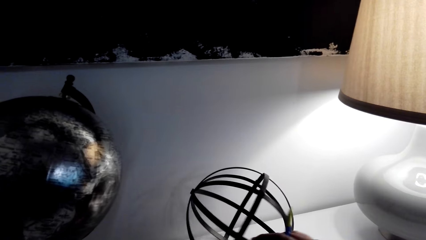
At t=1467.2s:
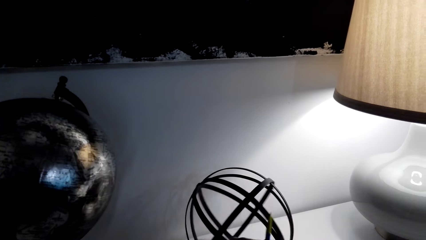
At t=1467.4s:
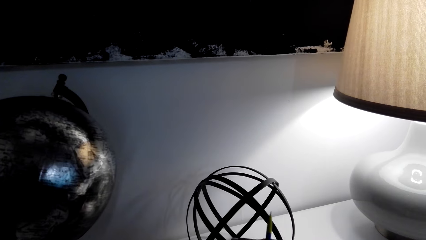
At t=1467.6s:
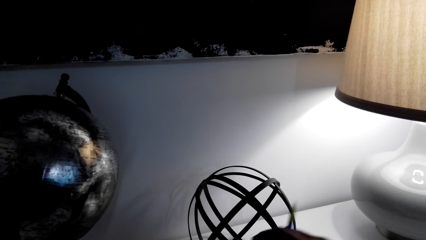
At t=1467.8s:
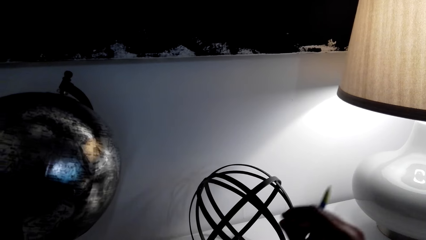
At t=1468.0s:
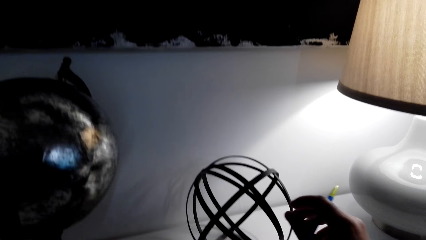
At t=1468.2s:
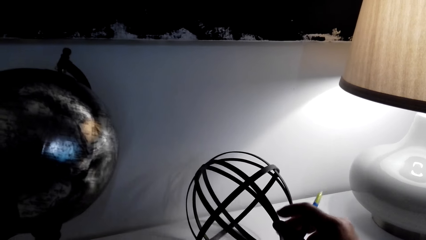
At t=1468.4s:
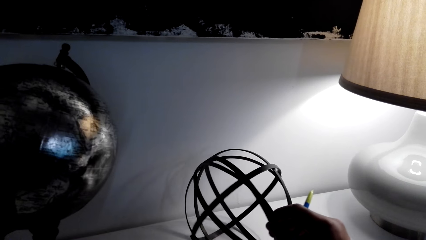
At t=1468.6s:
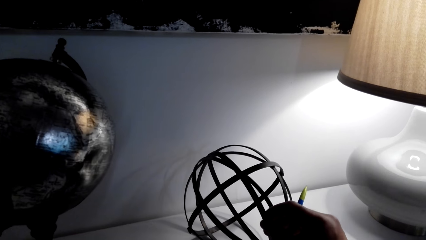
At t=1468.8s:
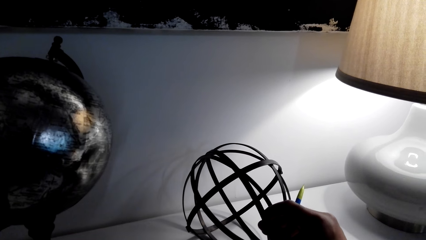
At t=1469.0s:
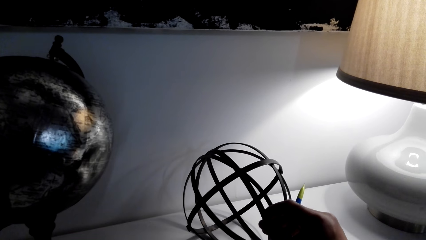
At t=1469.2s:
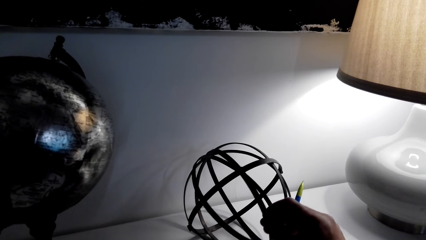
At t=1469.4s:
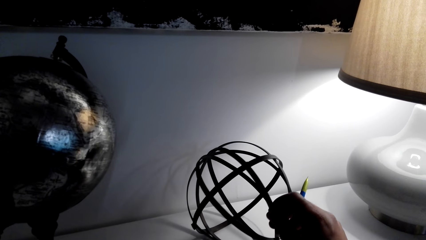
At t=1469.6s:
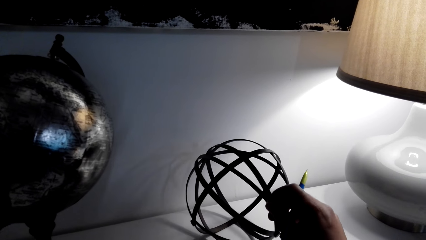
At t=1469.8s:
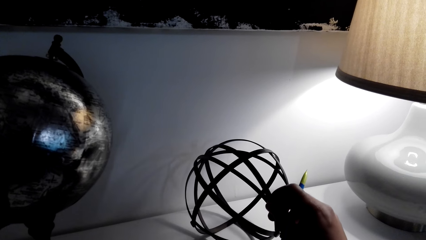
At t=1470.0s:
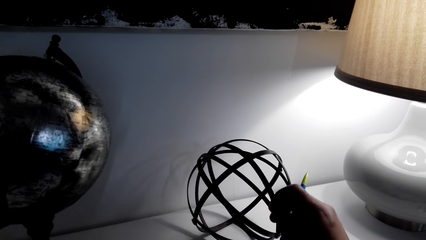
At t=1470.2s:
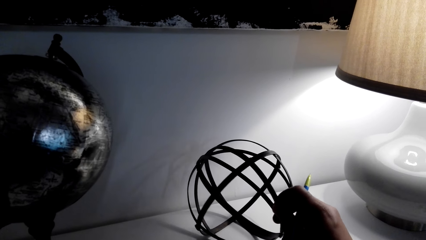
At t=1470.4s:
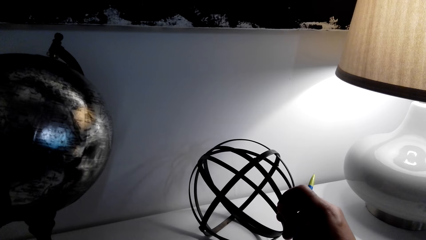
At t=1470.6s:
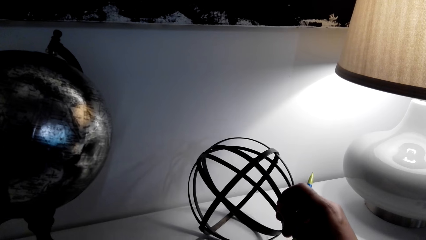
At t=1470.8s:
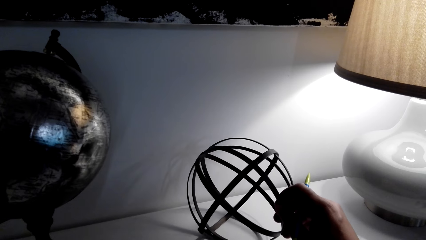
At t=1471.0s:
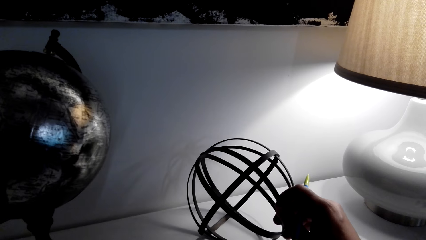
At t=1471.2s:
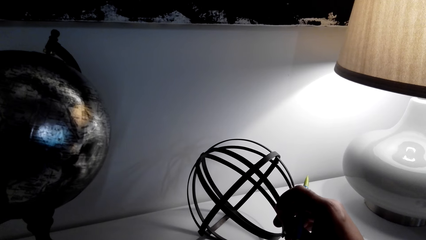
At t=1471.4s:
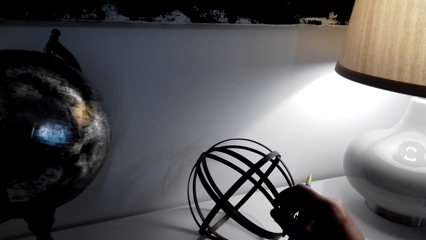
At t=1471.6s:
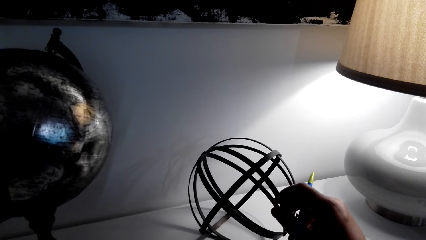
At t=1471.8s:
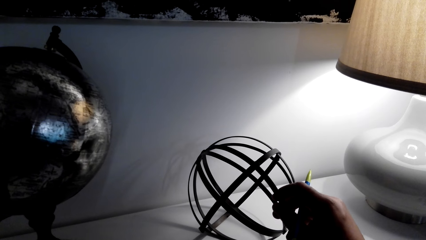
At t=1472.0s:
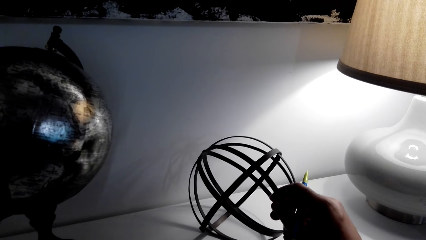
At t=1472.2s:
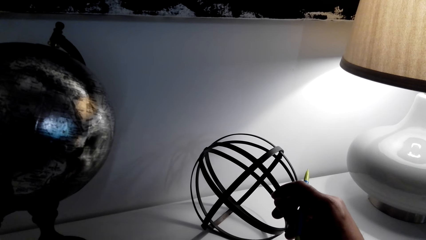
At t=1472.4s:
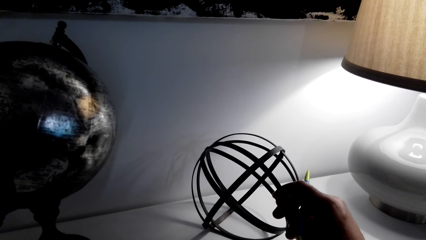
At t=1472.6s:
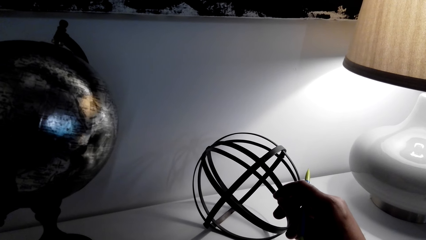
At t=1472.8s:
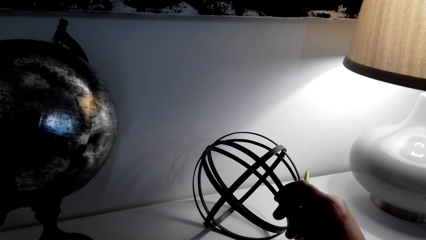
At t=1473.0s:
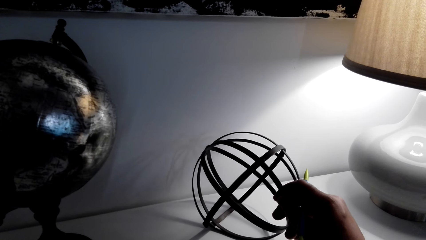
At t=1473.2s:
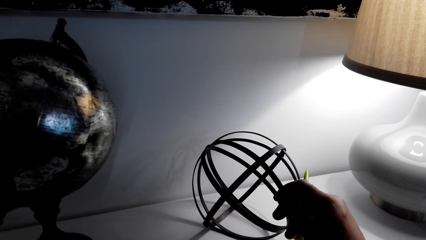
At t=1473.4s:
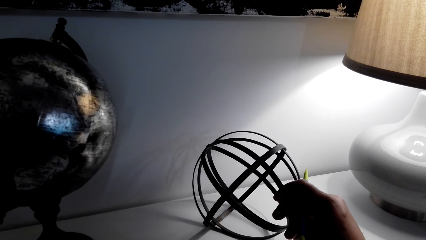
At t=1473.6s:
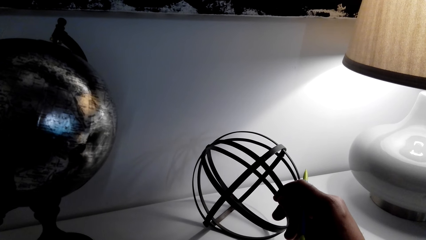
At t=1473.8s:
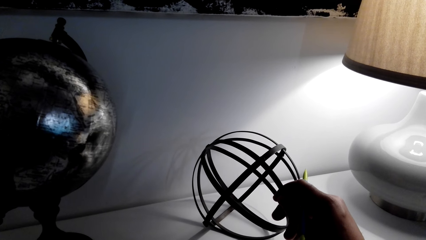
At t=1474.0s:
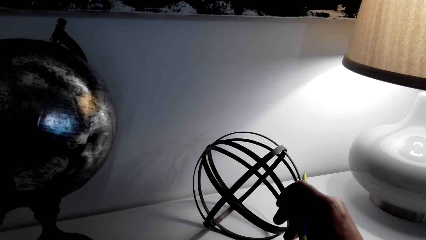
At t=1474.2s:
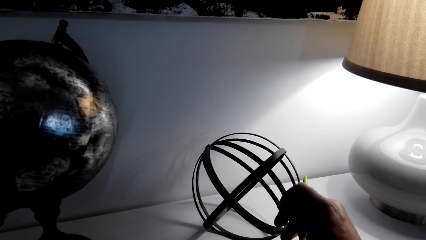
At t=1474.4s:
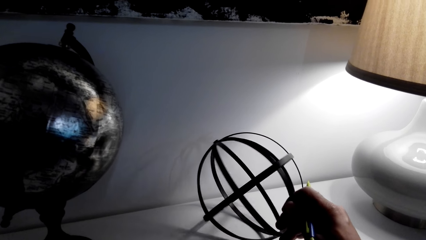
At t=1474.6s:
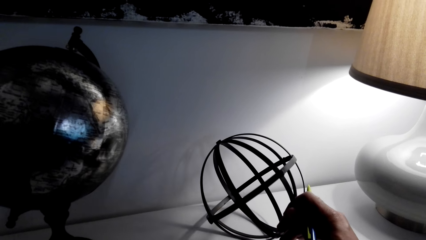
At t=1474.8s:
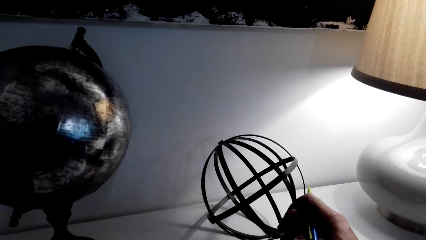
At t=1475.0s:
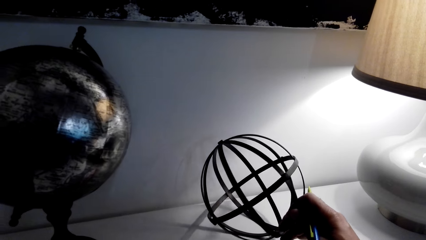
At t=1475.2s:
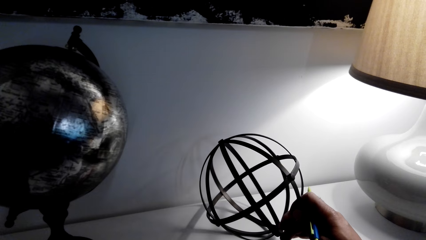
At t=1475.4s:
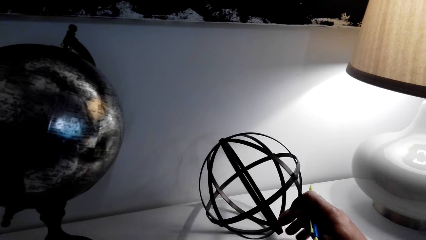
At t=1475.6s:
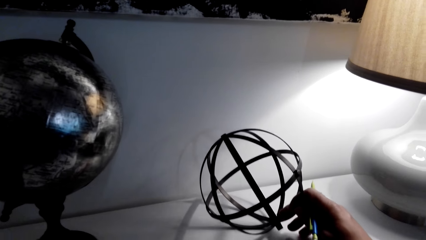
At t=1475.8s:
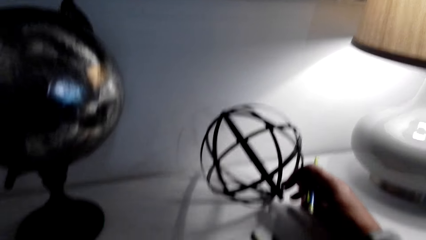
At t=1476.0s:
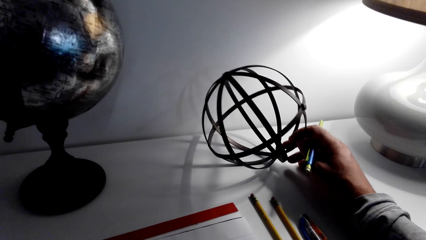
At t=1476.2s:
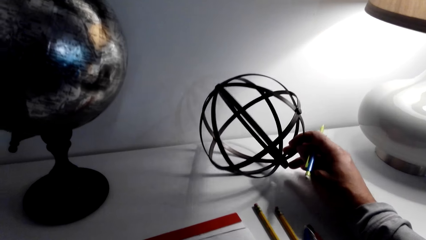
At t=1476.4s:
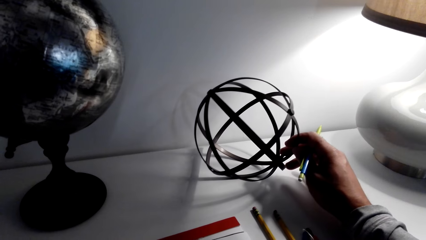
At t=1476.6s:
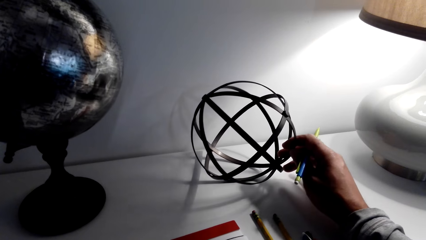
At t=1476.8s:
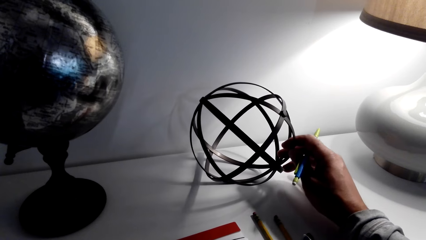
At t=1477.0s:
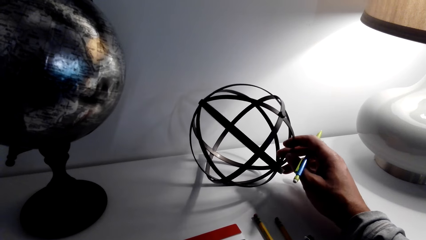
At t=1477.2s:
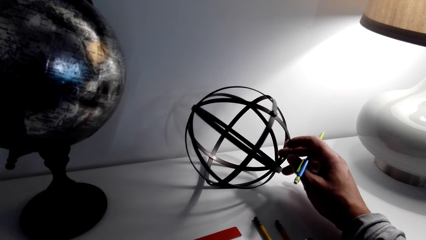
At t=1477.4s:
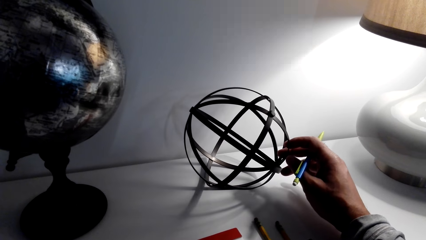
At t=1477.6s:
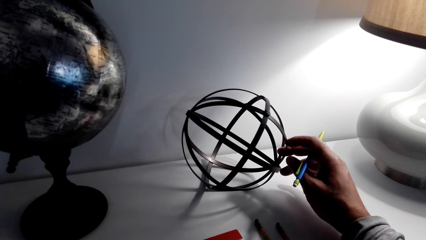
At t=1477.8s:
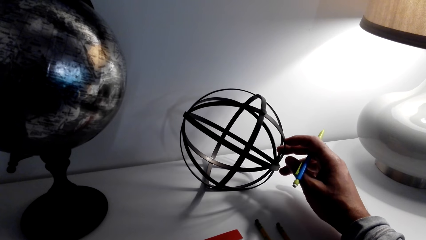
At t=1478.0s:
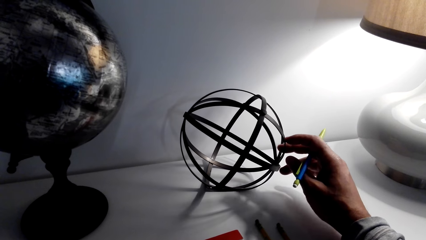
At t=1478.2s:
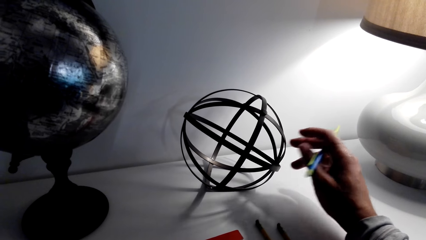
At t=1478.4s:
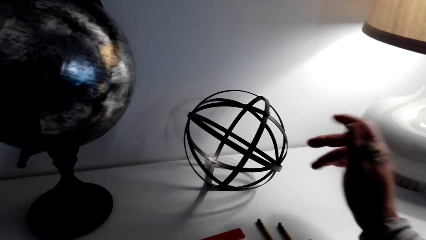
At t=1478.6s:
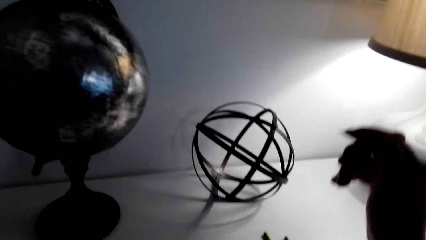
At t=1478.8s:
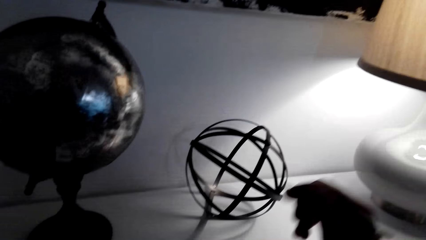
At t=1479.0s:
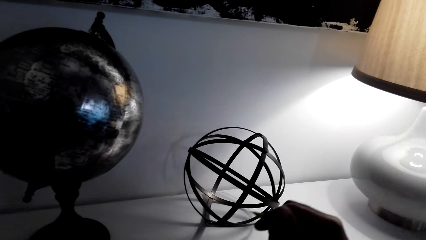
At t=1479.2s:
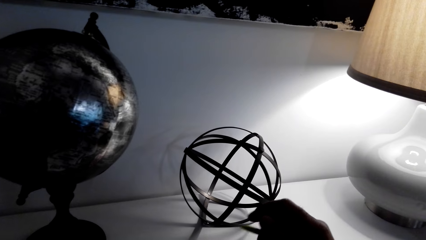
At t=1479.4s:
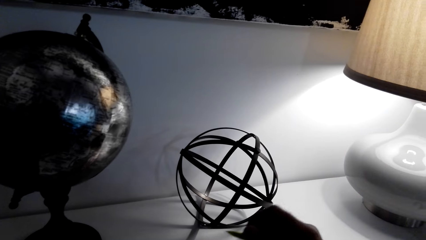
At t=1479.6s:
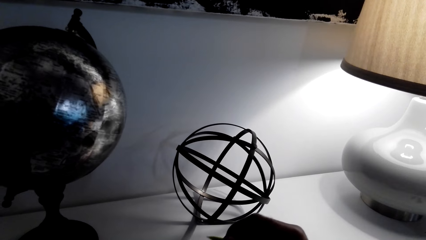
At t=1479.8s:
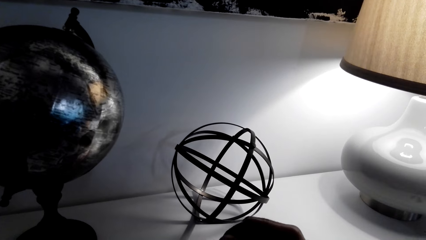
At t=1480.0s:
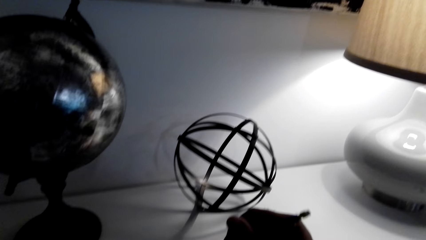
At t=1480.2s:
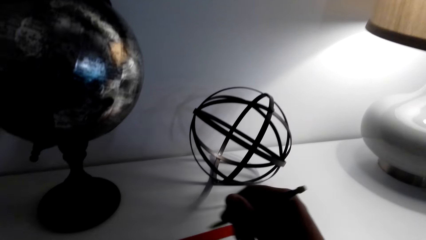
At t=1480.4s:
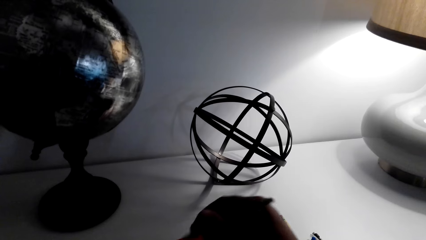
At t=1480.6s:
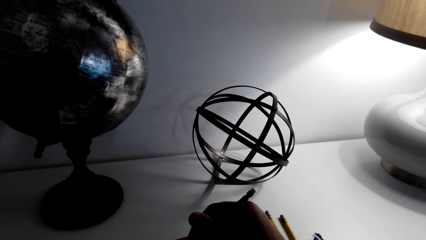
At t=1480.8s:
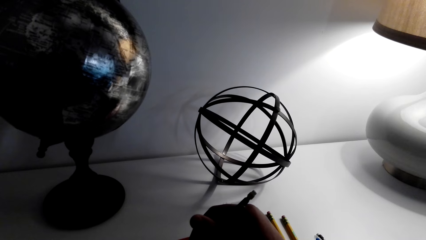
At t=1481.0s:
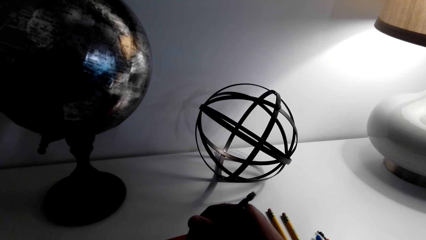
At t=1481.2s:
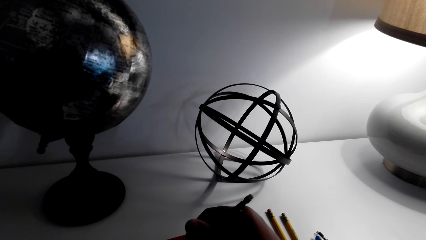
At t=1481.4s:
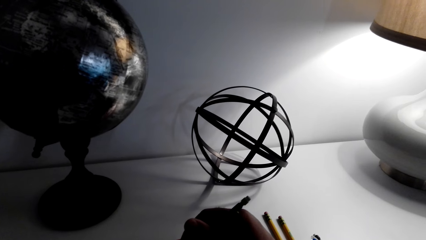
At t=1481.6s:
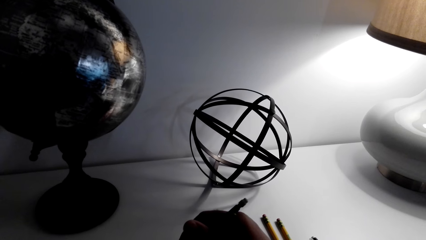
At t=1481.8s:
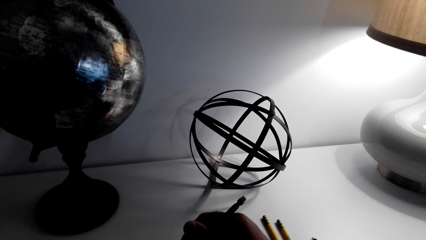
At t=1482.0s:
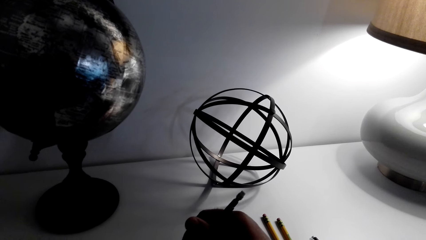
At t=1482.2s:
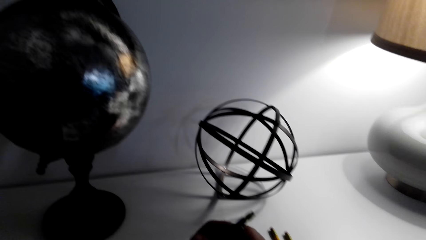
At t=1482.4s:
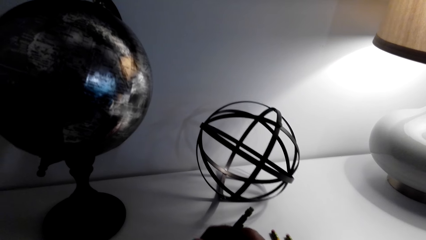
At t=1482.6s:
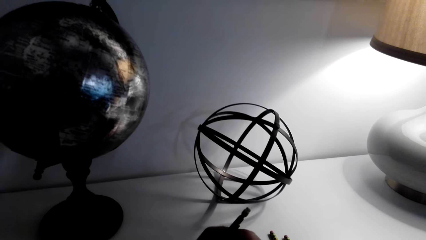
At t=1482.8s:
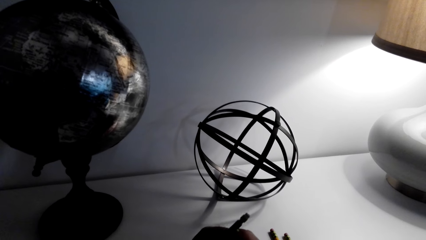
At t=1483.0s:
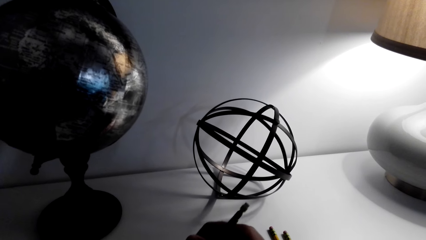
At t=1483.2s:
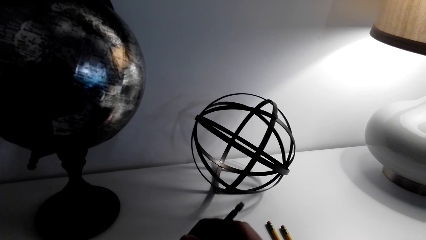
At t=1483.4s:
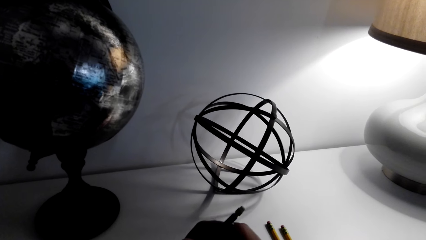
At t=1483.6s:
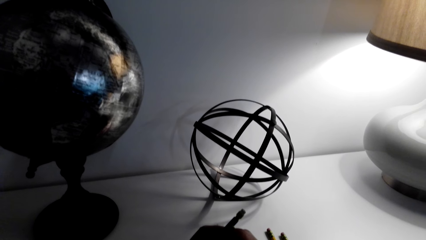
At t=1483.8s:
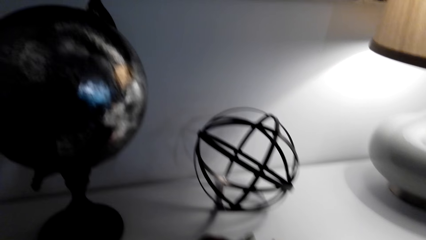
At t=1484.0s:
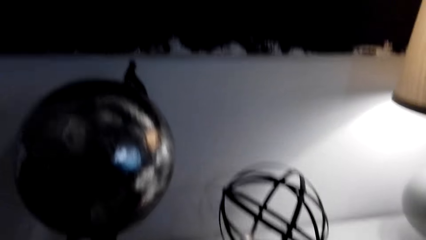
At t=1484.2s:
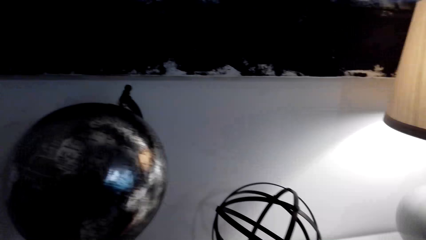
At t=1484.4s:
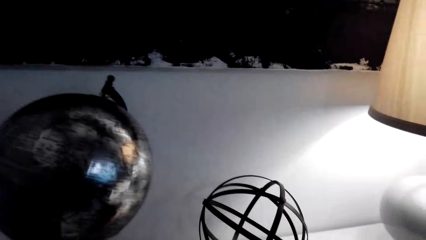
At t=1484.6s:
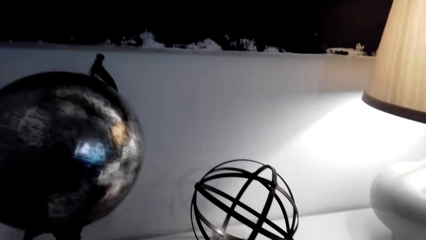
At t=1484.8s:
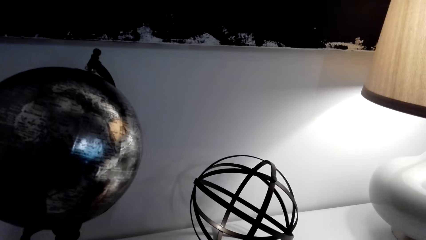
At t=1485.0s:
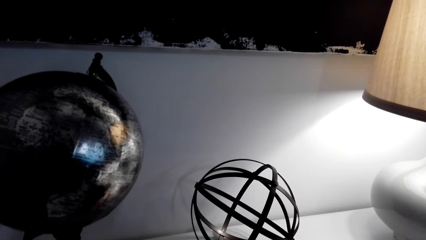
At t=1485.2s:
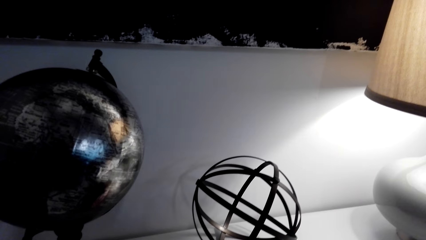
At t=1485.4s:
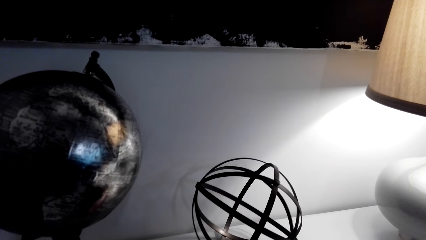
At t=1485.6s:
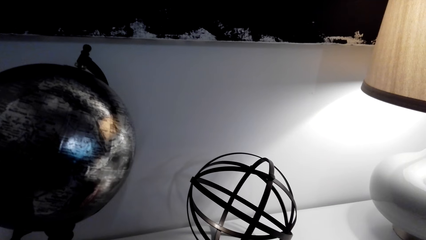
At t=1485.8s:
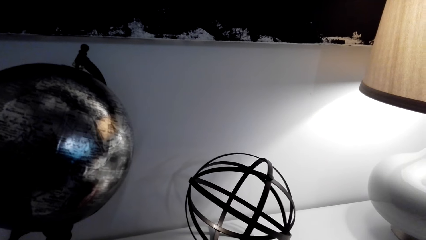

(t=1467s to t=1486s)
The camera wearer draws. They write on a book. They speak and look around.
